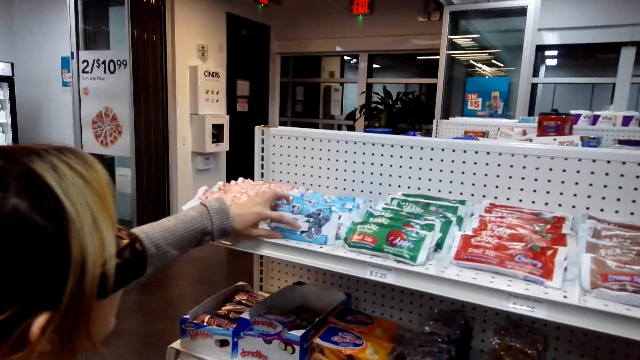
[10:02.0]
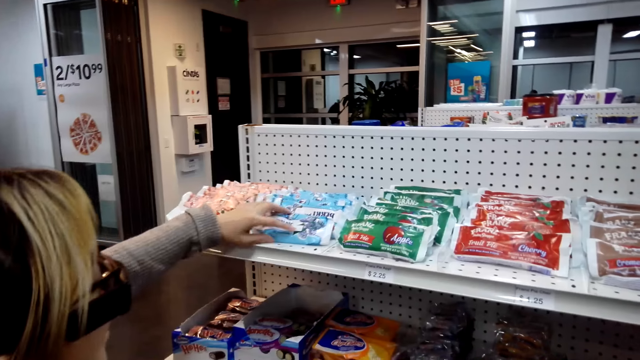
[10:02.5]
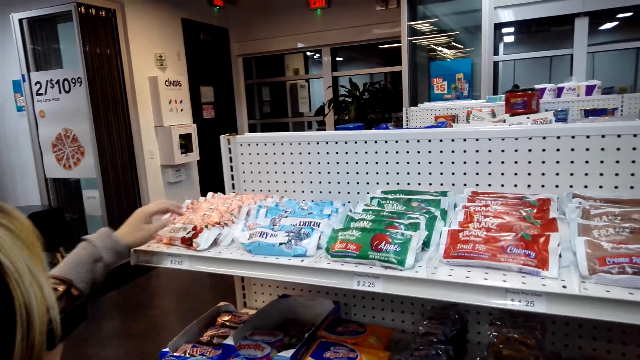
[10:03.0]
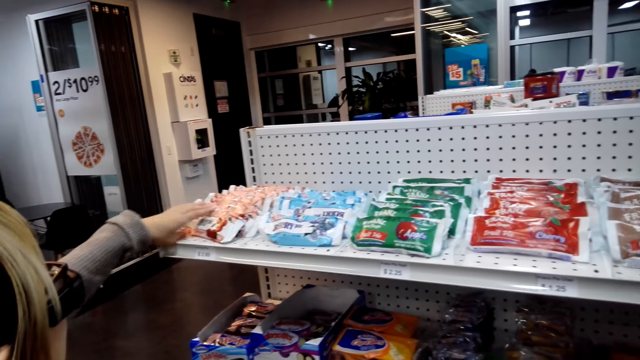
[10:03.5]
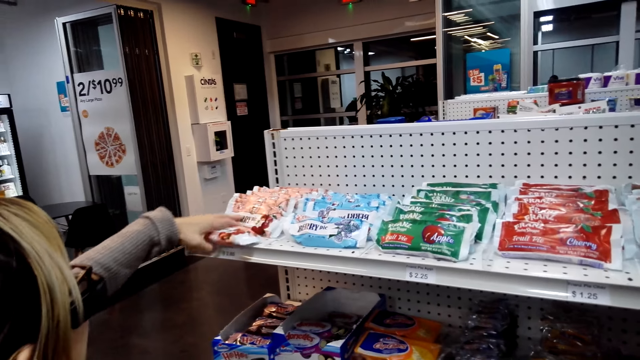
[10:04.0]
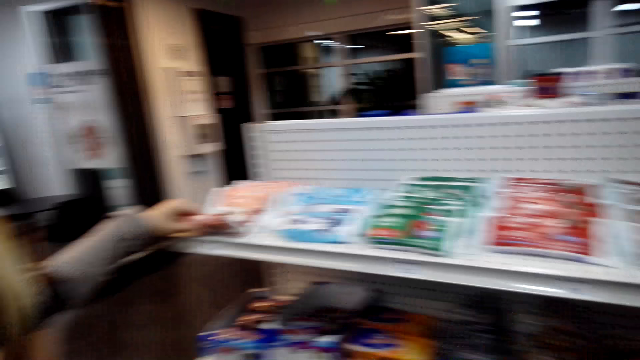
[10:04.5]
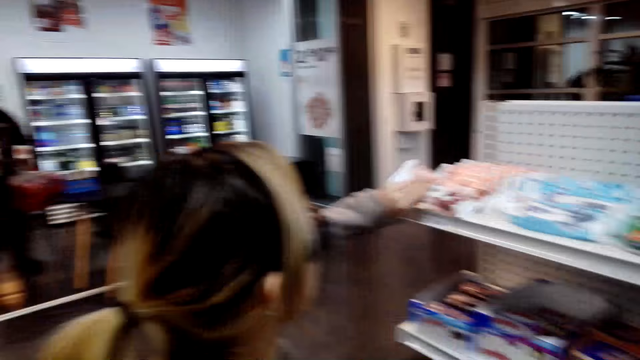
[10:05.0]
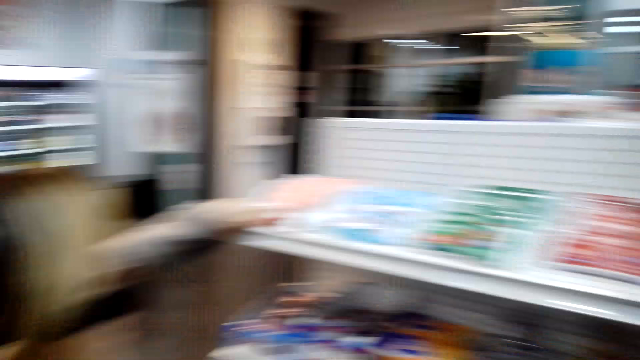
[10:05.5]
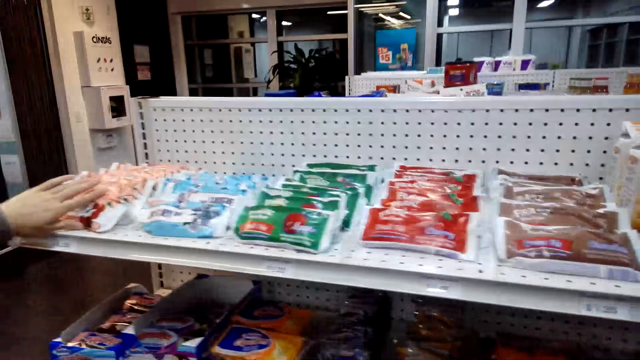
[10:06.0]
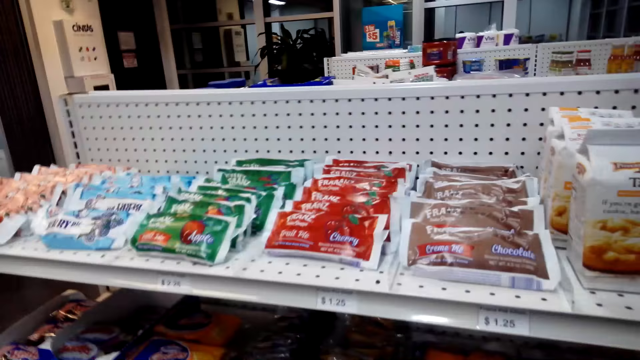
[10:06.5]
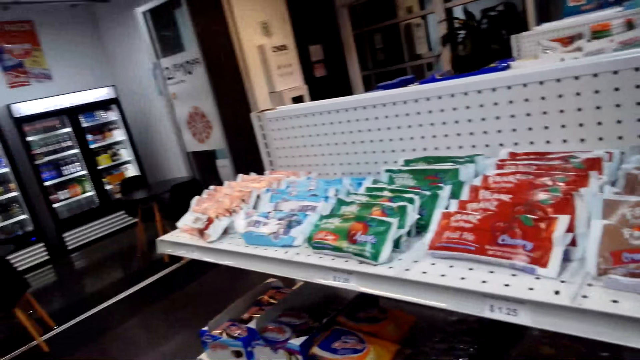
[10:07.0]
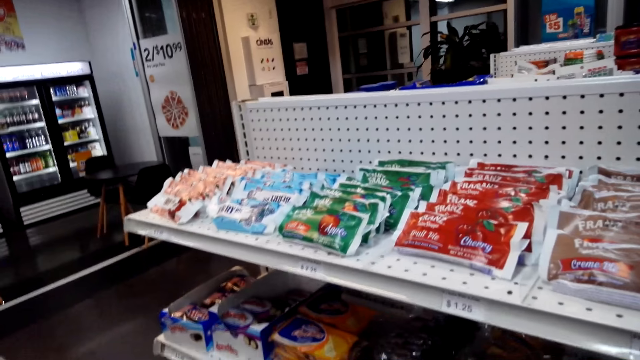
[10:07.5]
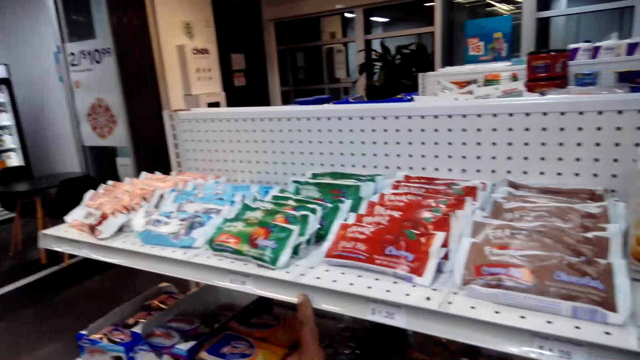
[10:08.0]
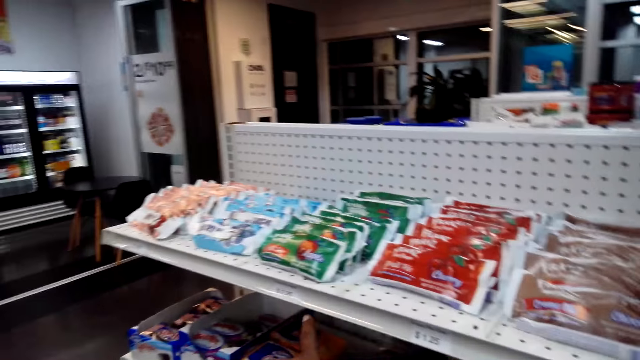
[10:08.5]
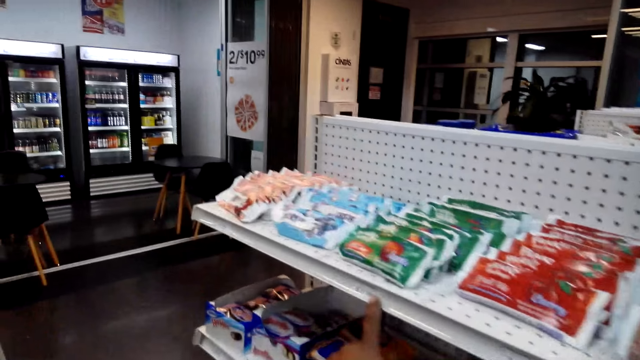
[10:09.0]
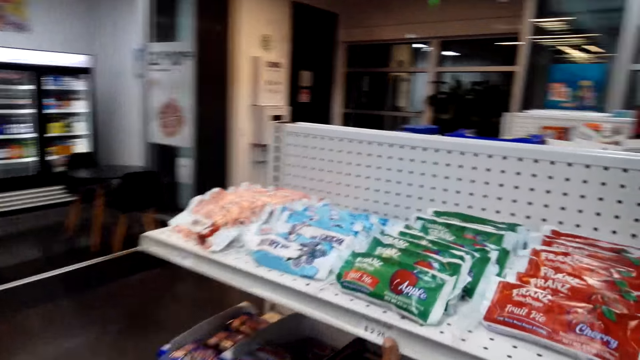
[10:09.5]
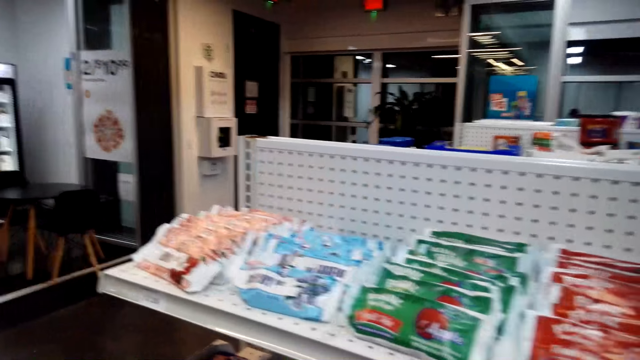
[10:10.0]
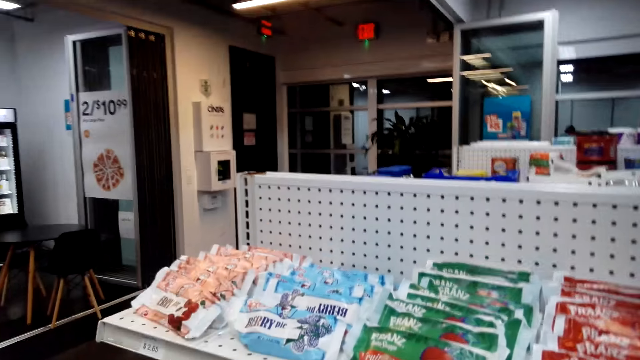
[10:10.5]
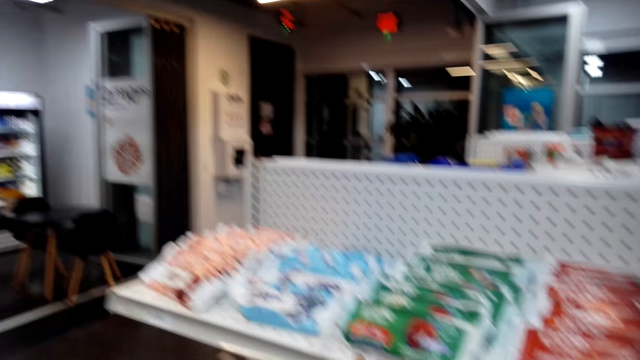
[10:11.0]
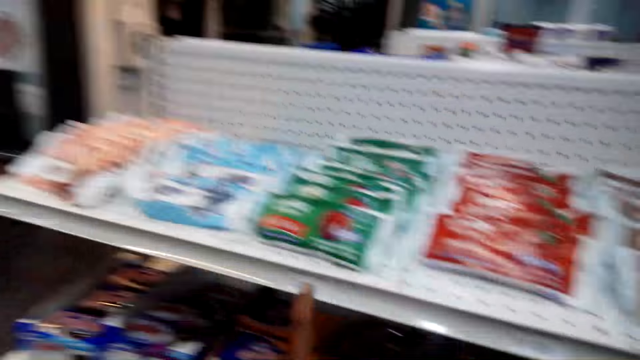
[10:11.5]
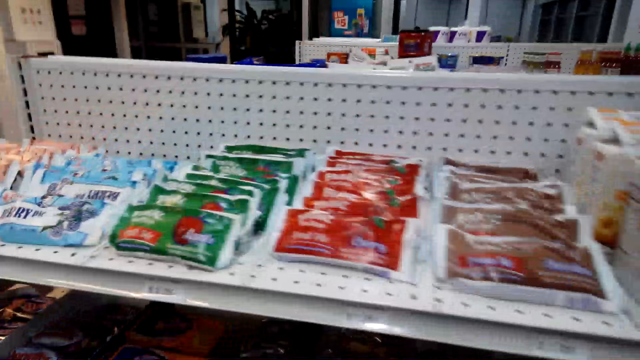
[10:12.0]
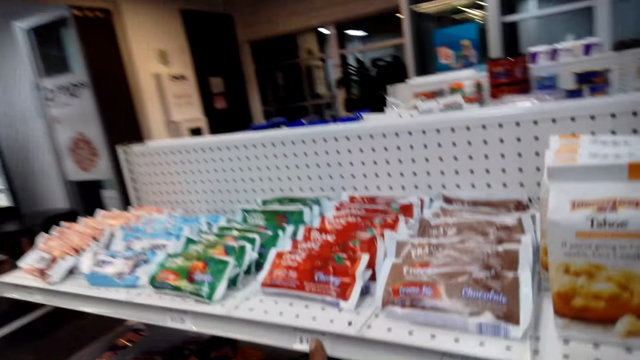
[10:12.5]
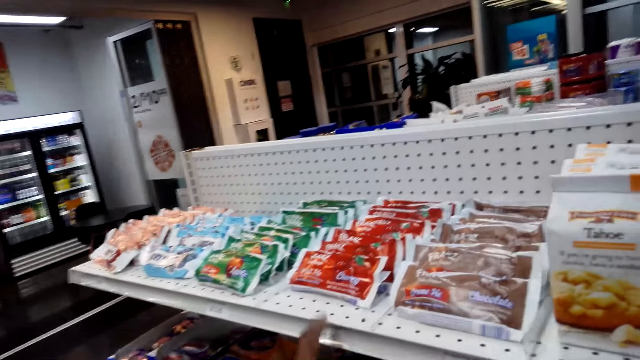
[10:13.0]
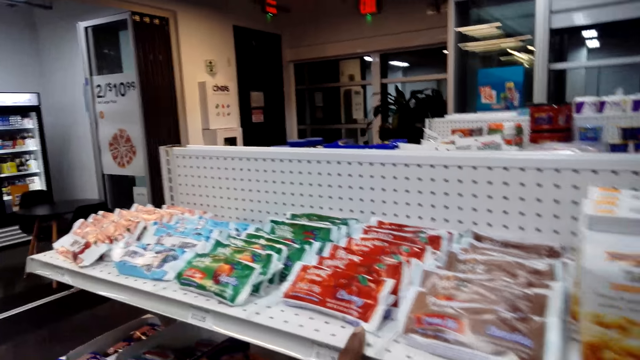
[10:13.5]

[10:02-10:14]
A woman touches a berry. The woman checks something.

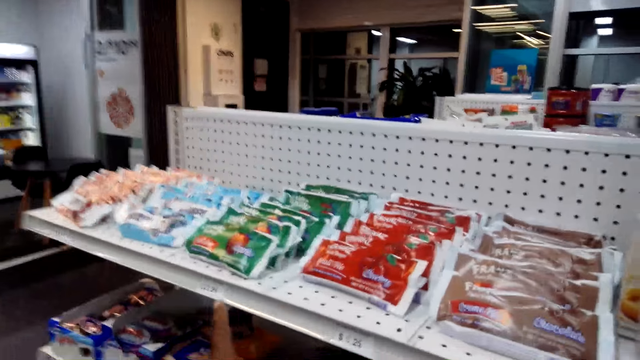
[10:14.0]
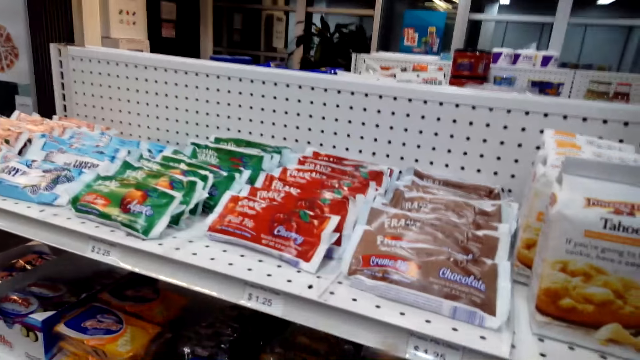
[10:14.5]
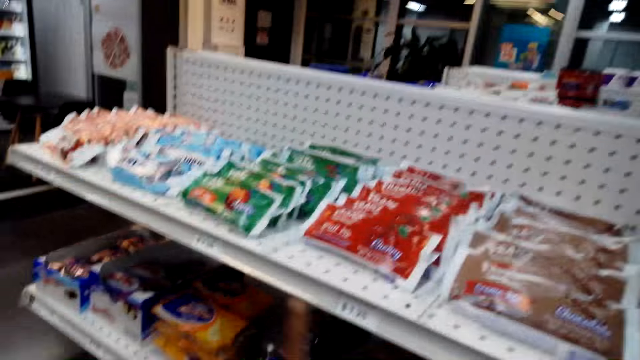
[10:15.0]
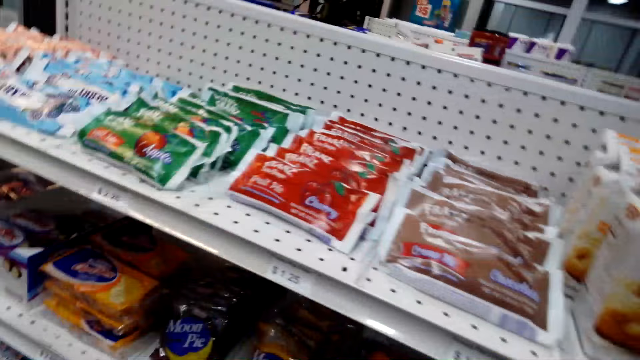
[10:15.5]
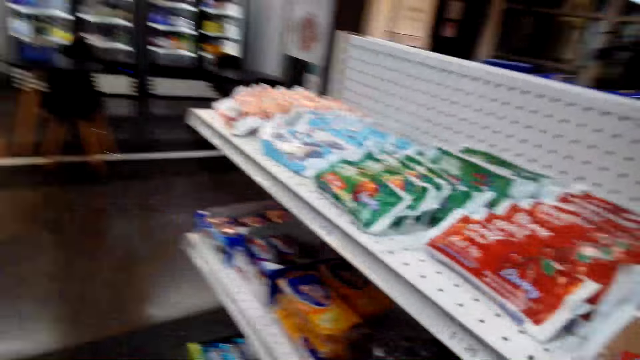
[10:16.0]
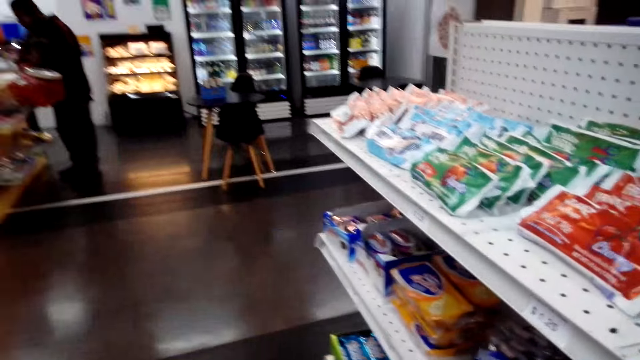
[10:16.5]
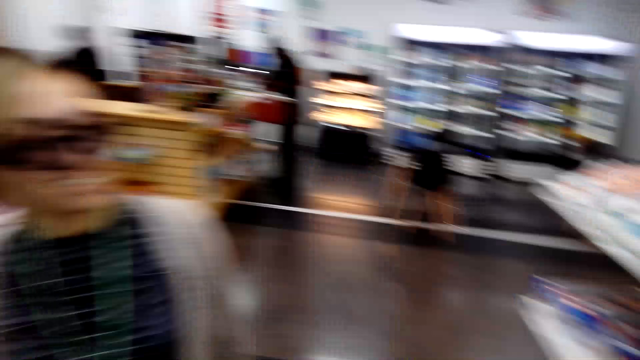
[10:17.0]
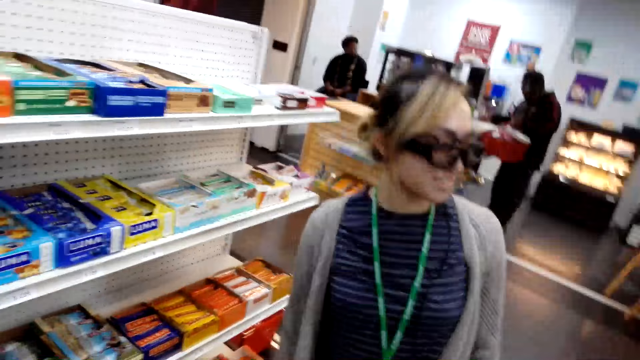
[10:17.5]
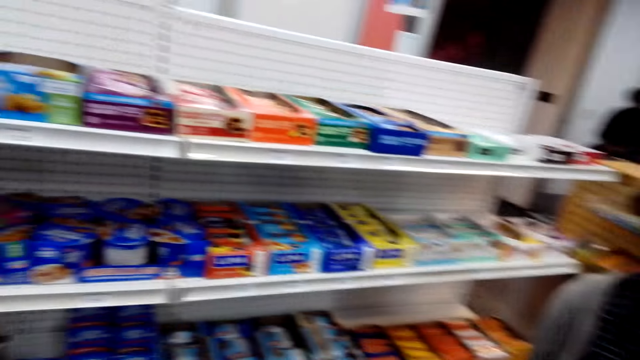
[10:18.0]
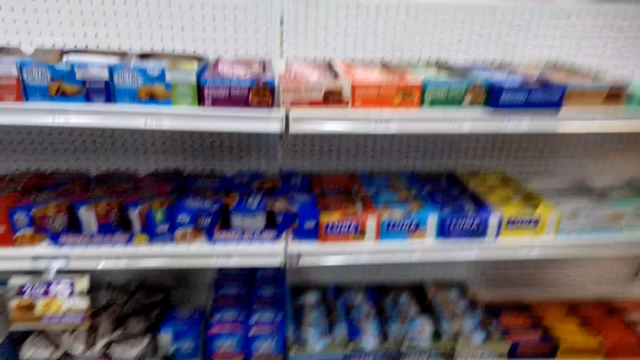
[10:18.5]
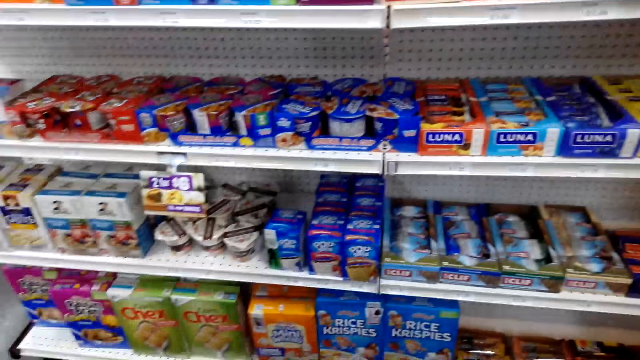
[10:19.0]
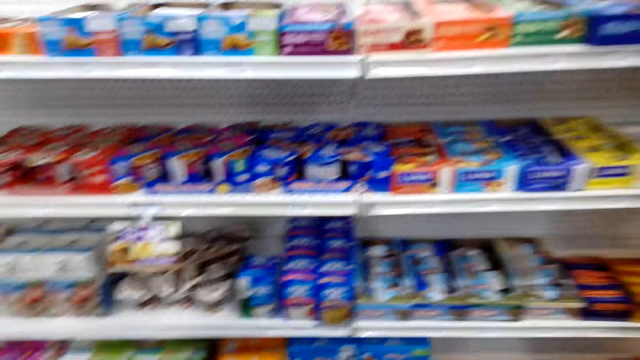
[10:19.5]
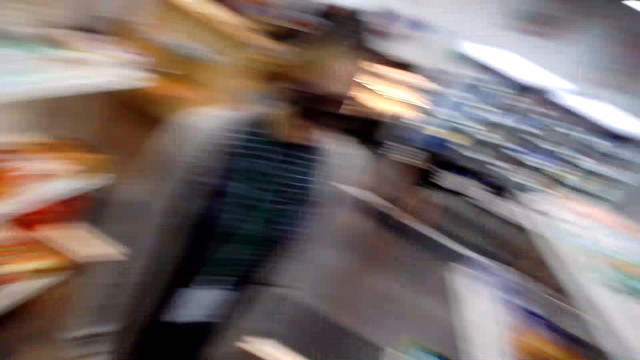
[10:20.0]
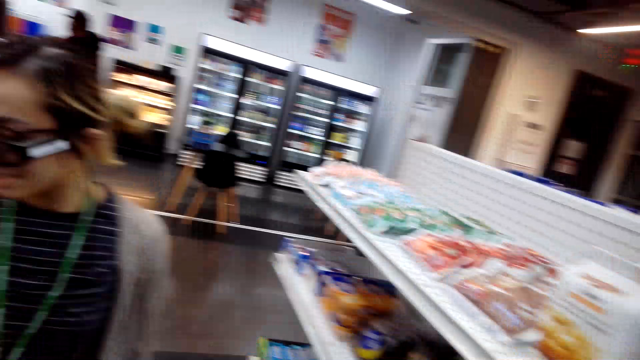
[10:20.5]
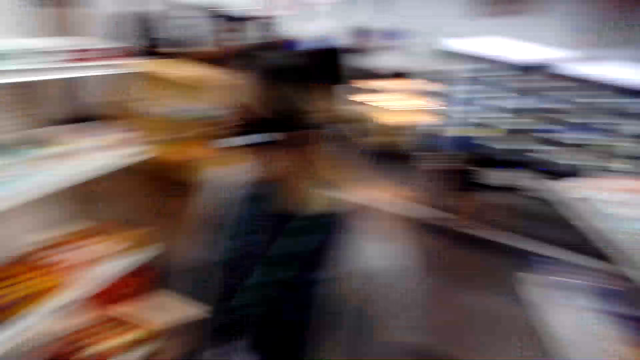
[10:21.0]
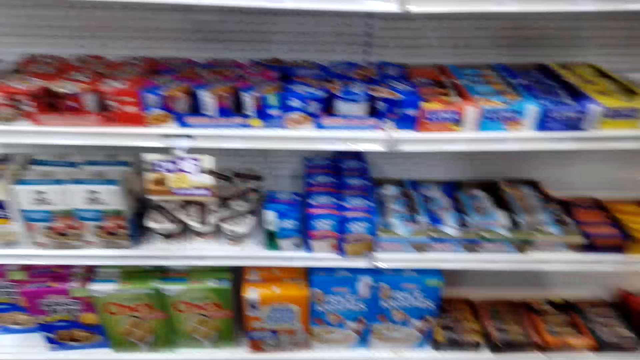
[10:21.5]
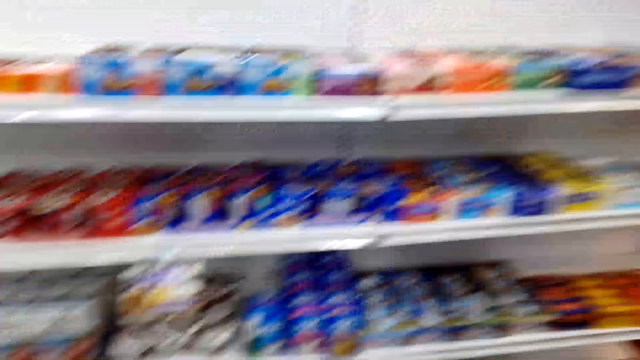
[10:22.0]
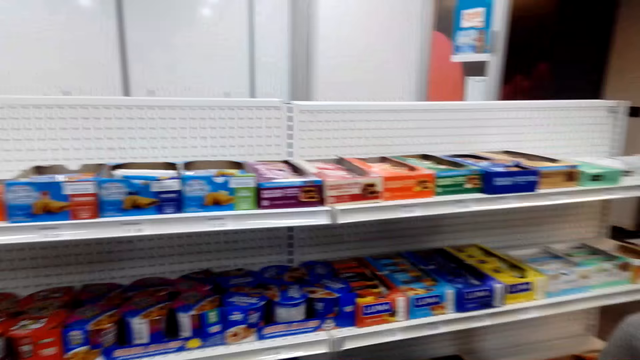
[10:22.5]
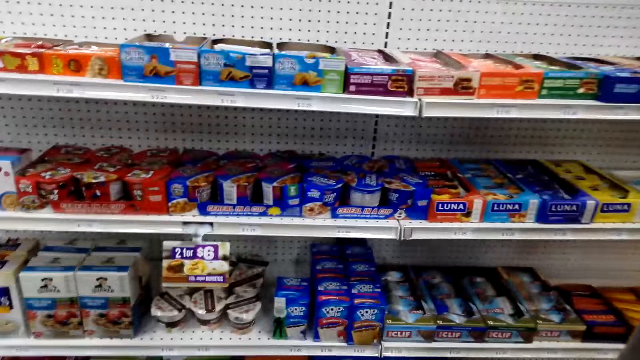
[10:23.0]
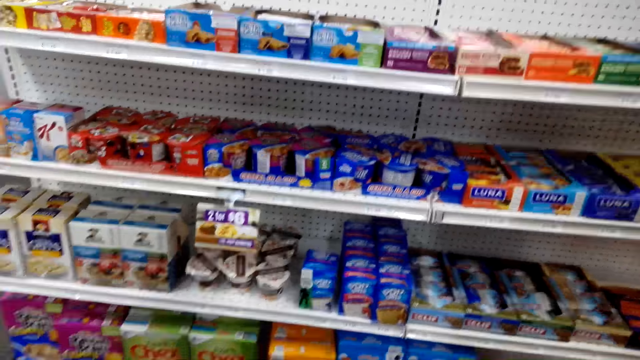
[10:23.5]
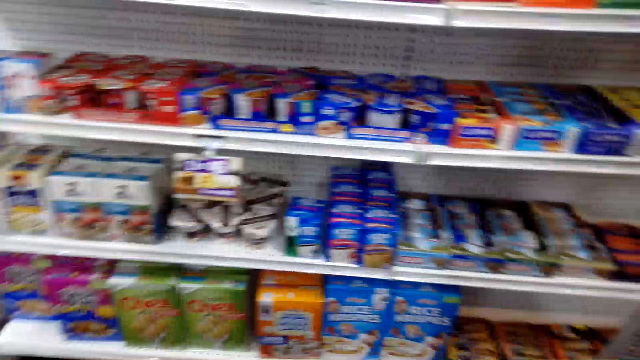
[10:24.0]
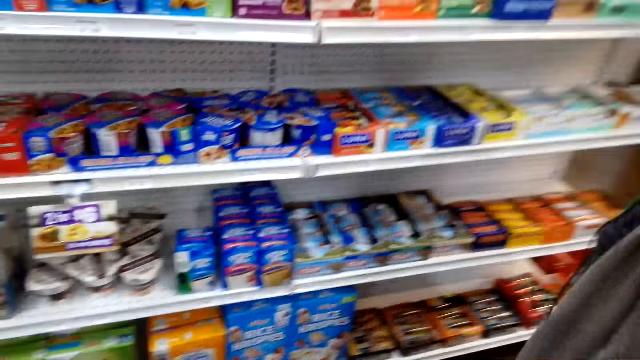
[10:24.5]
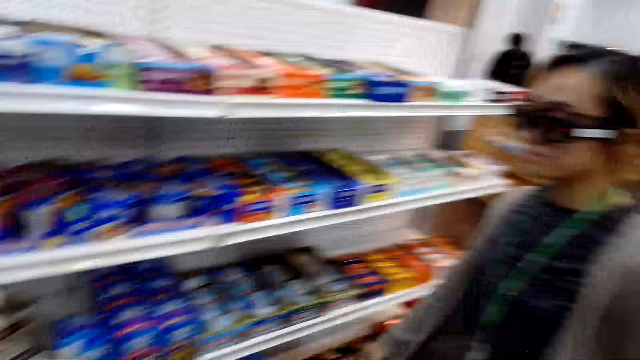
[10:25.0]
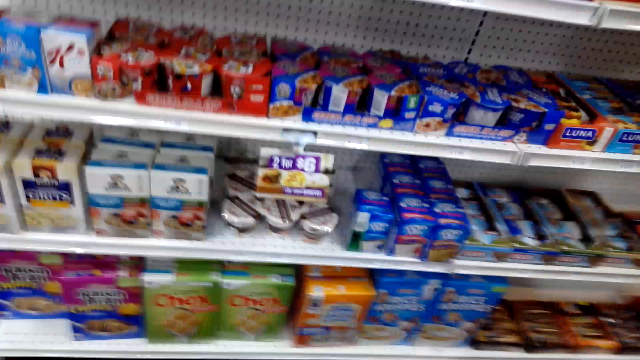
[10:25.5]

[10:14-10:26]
The camera wearer looks around the supermarket.
